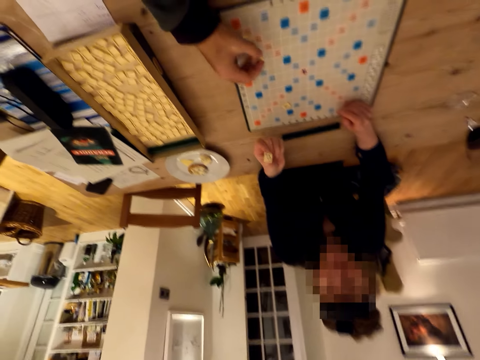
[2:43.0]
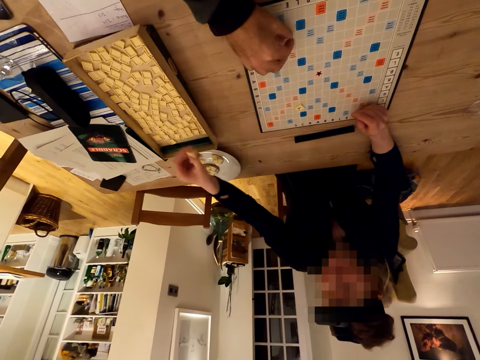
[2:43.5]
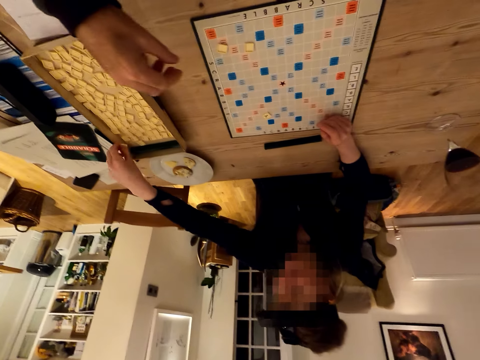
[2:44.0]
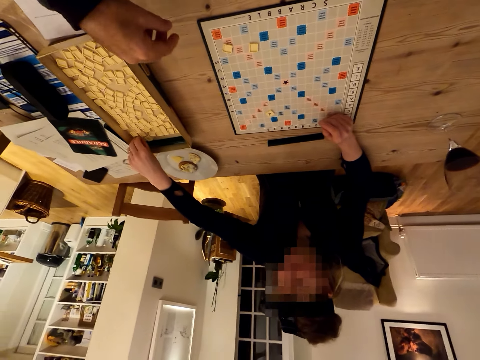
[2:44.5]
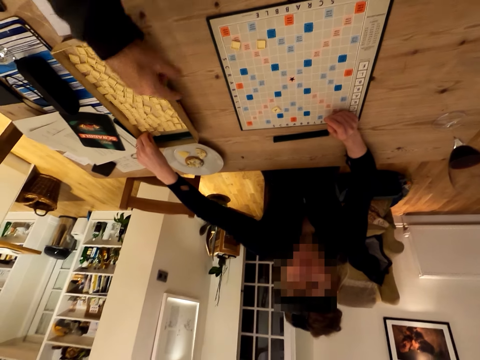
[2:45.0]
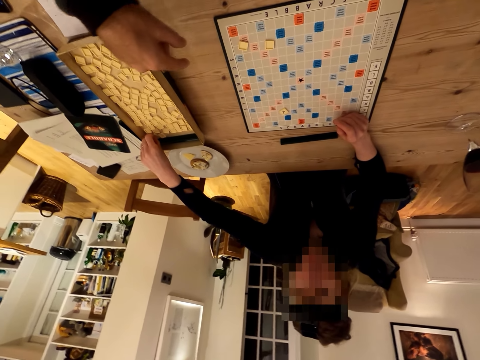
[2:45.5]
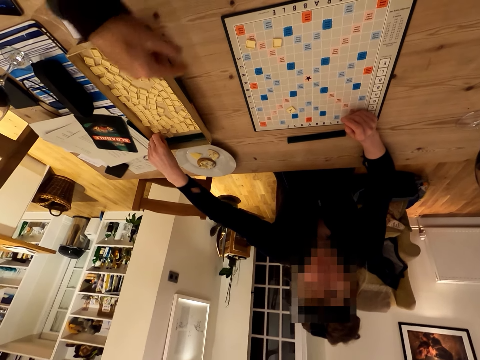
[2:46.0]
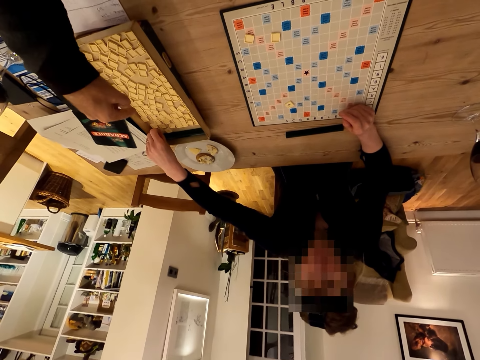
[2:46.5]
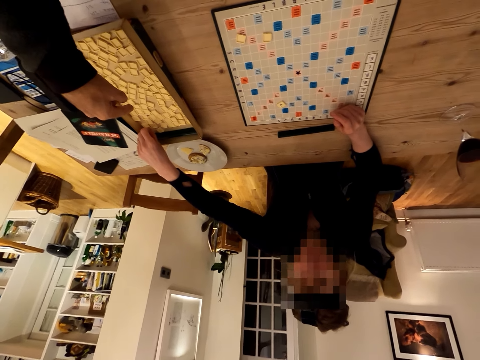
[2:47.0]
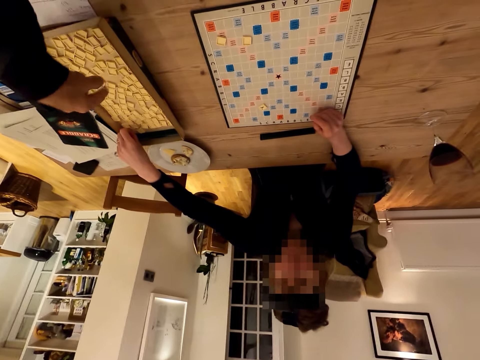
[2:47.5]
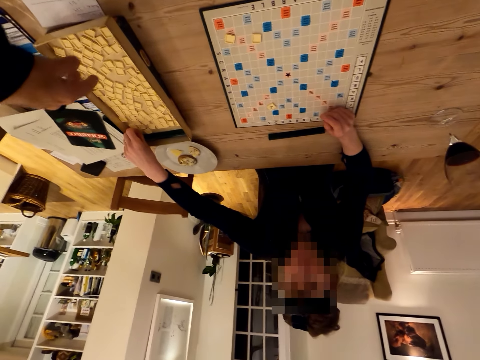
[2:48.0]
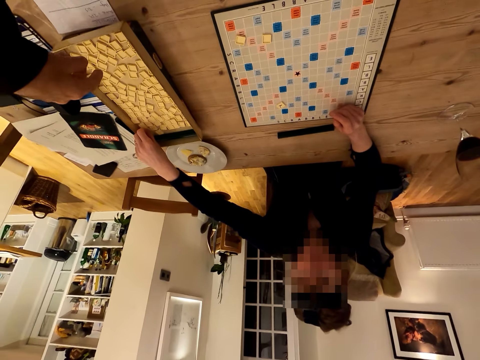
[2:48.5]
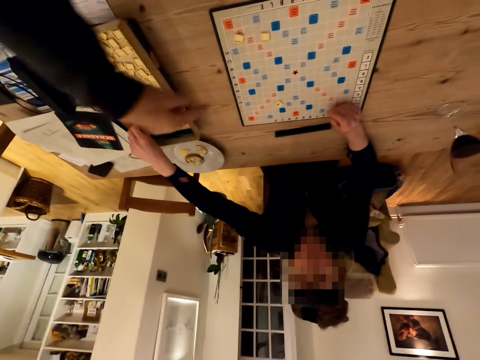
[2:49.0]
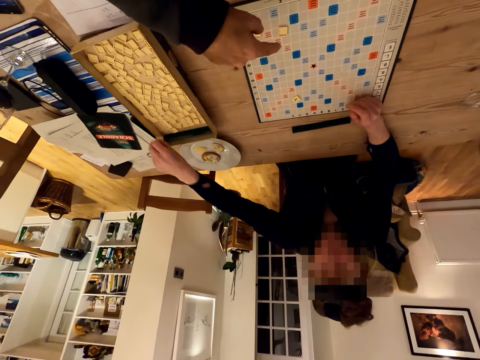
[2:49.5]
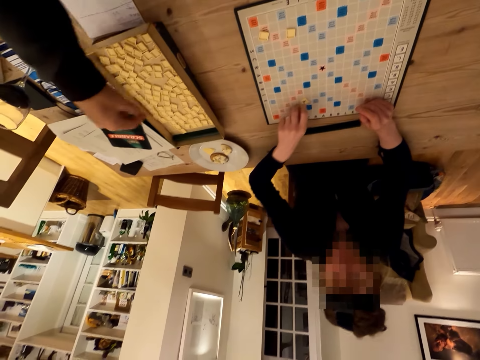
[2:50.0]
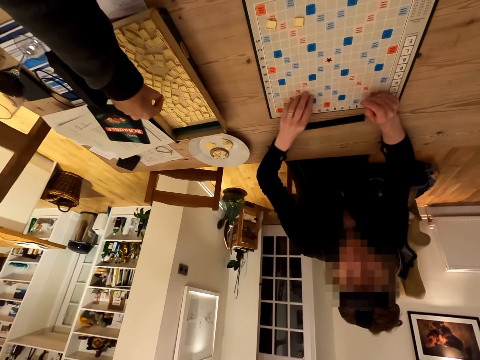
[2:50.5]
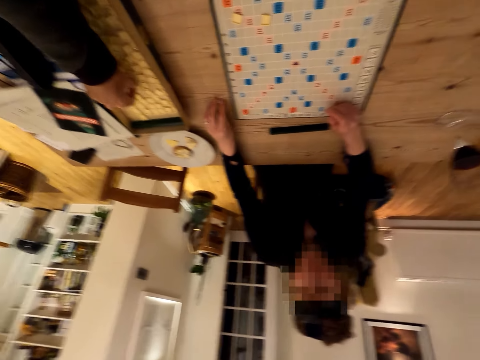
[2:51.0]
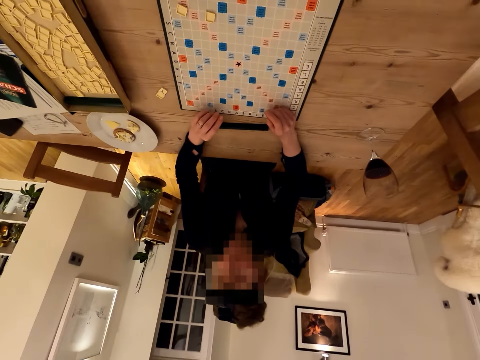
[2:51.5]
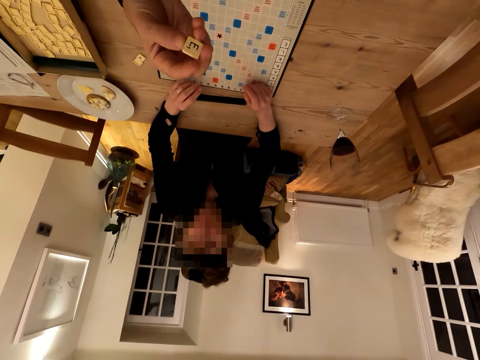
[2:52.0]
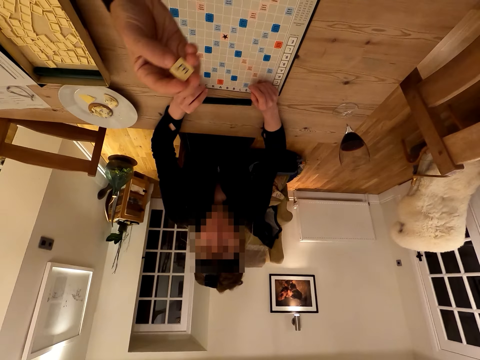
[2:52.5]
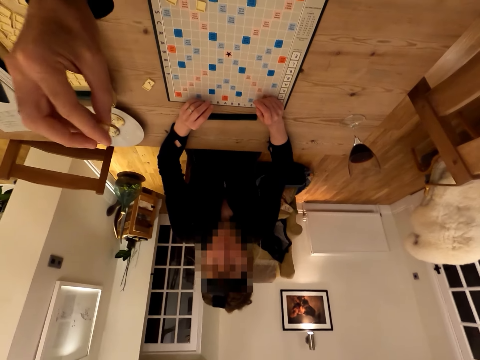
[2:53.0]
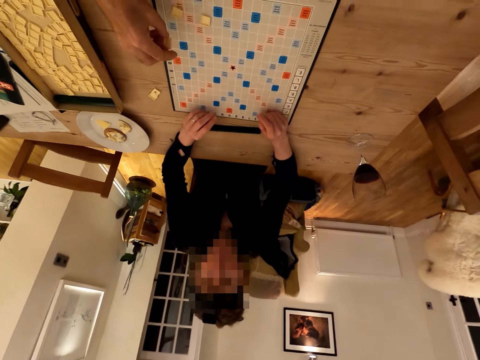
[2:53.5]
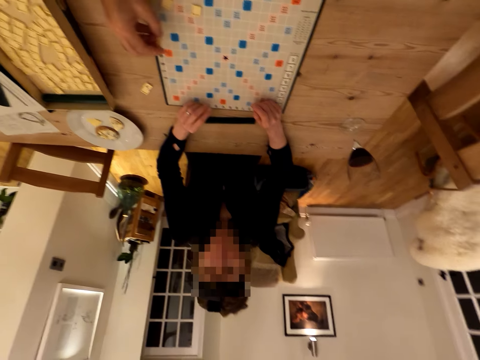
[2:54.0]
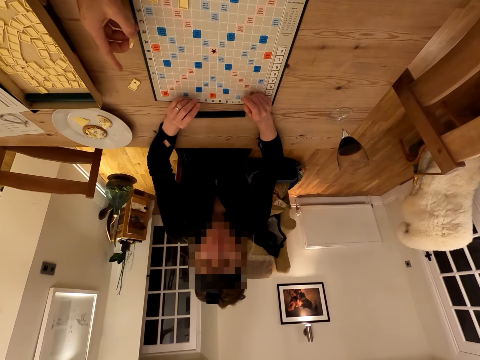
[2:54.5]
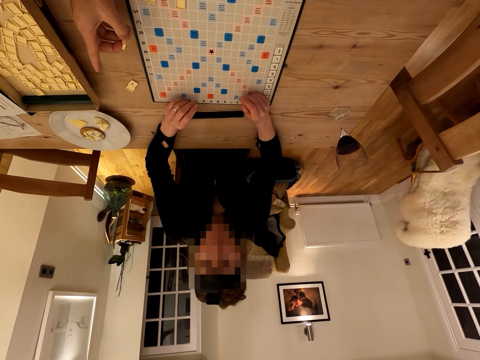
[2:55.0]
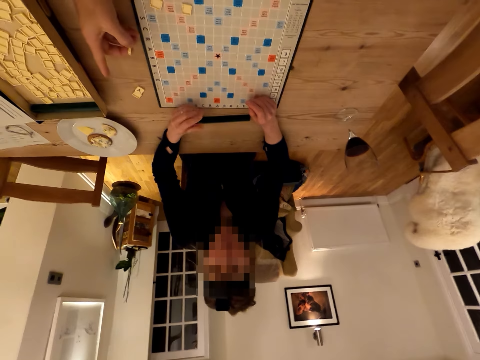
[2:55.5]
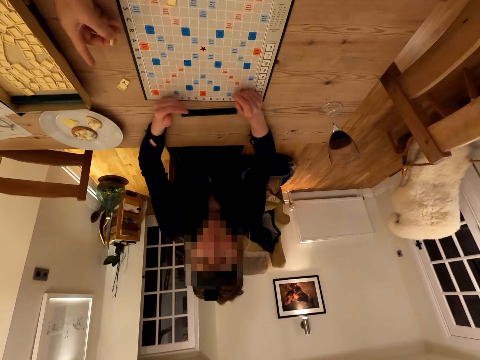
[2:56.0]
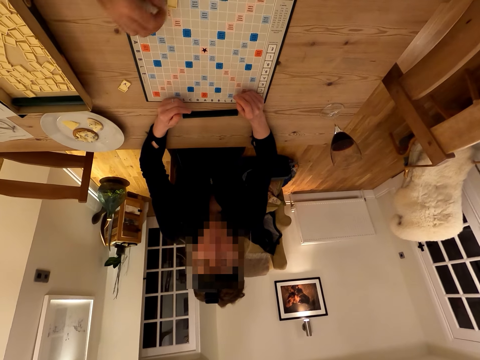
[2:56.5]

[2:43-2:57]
The camera wearer places a tile or scrabble piece on the board. A woman puts back a scrabble piece in the box. The camera wearer shows hand gestures. The woman puts a tile on the board, removes scrabble pieces on the board, and moves the tiles from the board. The camera wearer picks up a tile from the scrabble box. They look on the scrabble piece. They talk to the woman. They play the scrabble piece.

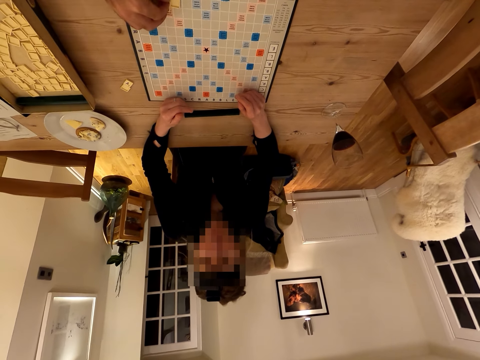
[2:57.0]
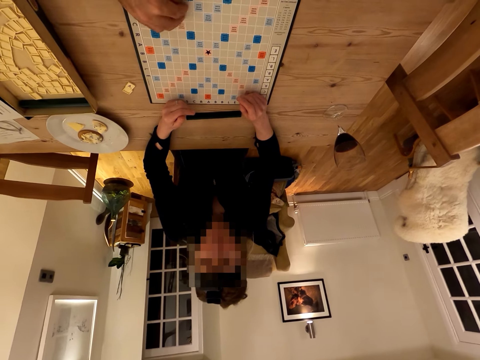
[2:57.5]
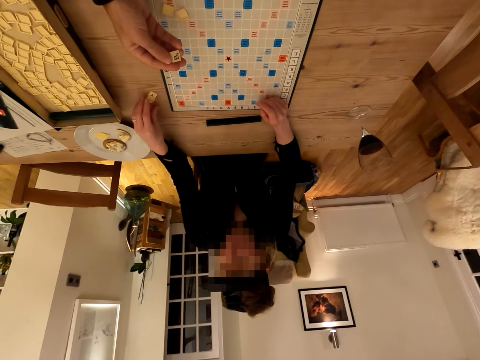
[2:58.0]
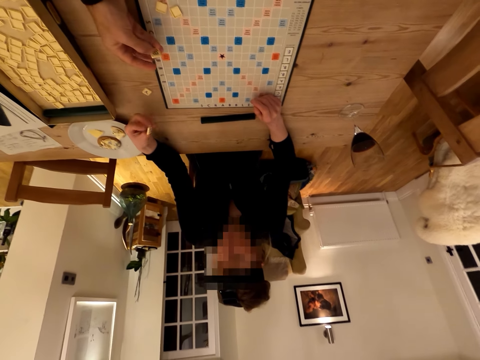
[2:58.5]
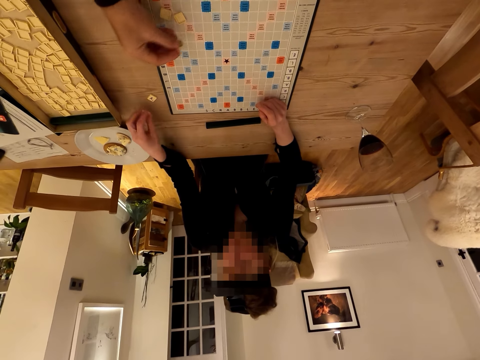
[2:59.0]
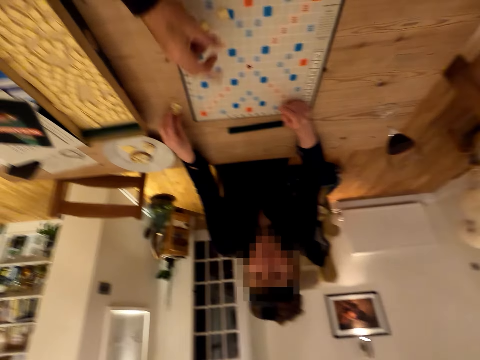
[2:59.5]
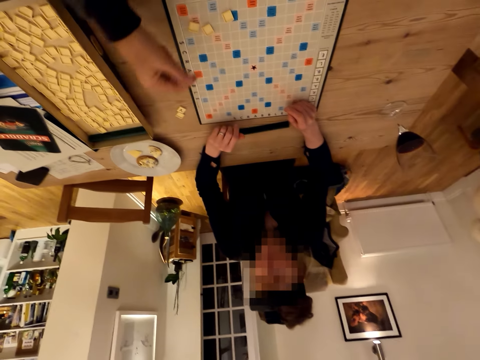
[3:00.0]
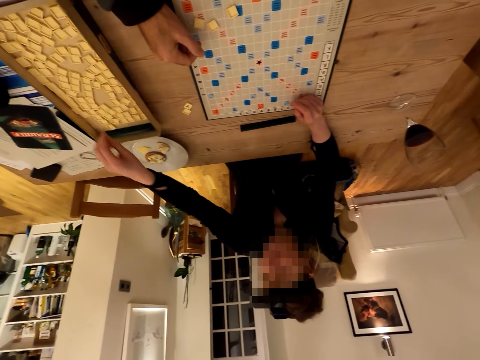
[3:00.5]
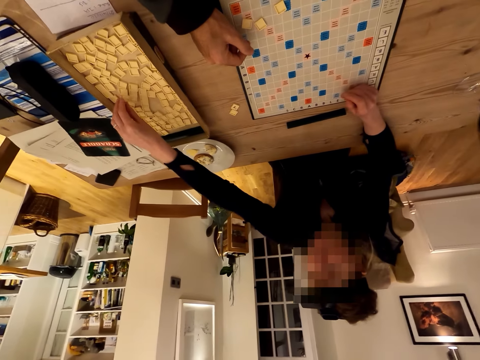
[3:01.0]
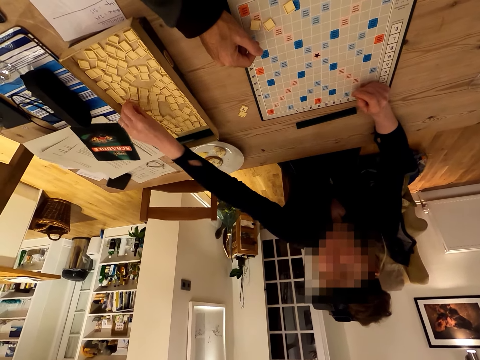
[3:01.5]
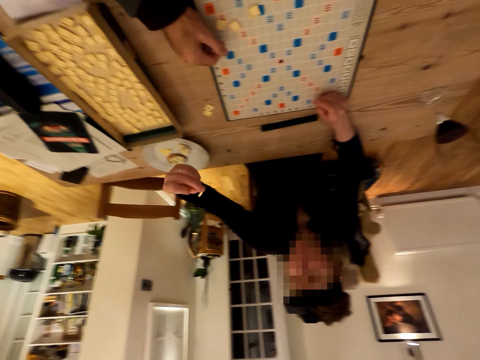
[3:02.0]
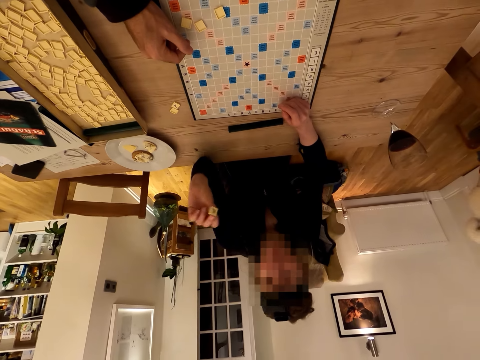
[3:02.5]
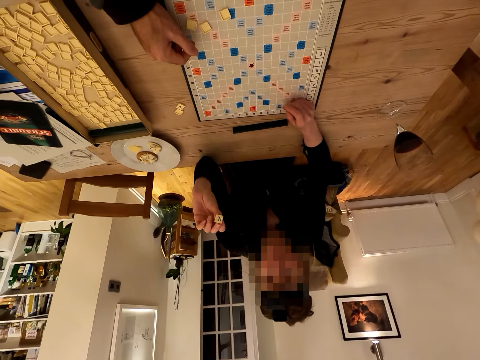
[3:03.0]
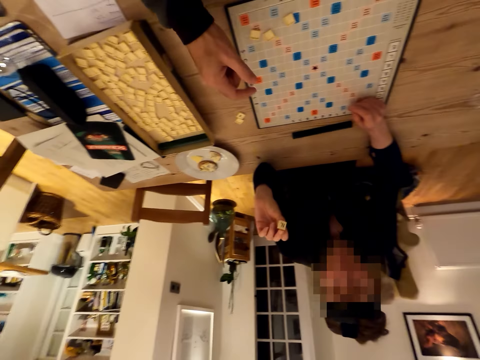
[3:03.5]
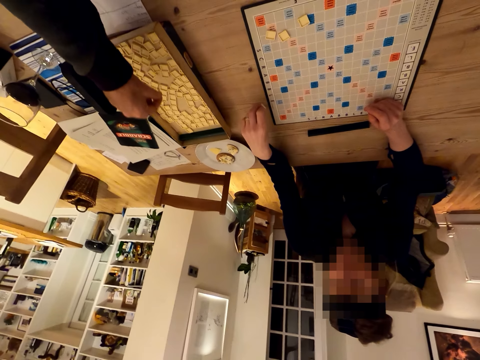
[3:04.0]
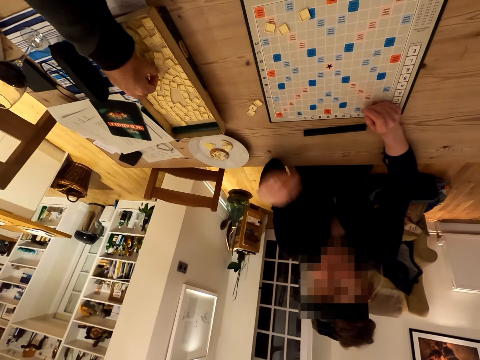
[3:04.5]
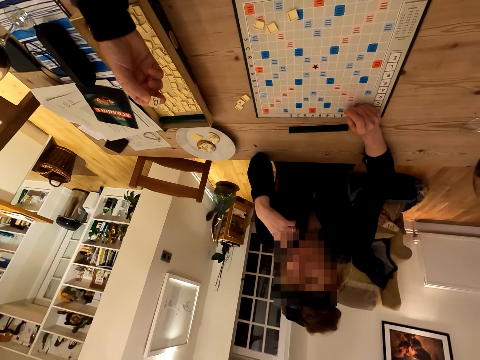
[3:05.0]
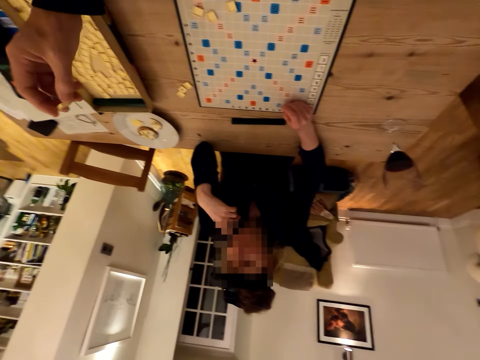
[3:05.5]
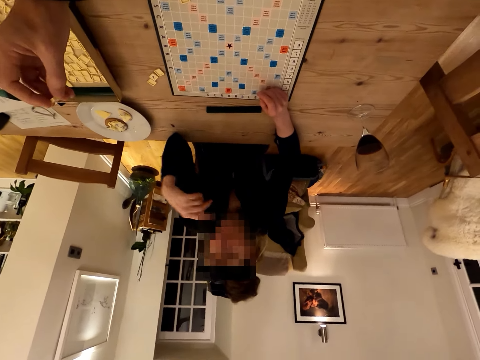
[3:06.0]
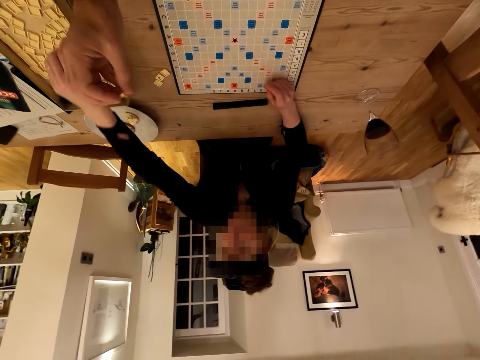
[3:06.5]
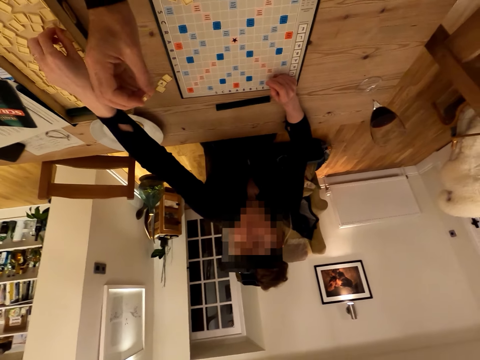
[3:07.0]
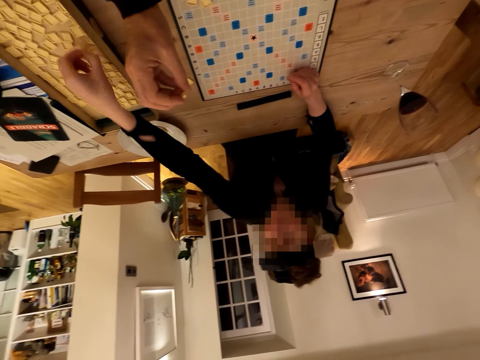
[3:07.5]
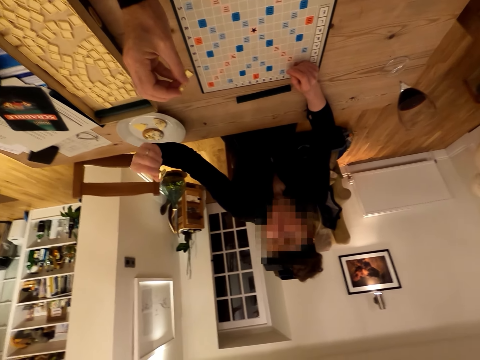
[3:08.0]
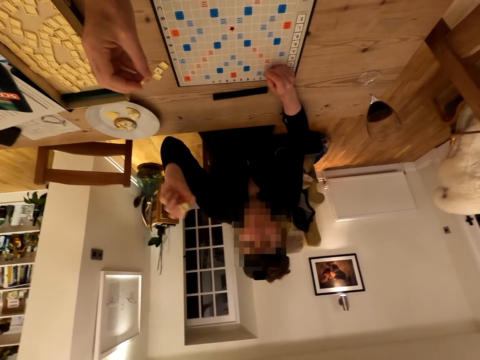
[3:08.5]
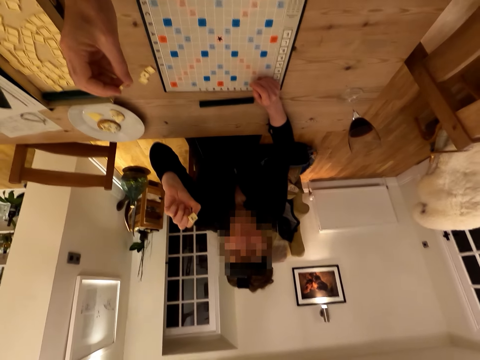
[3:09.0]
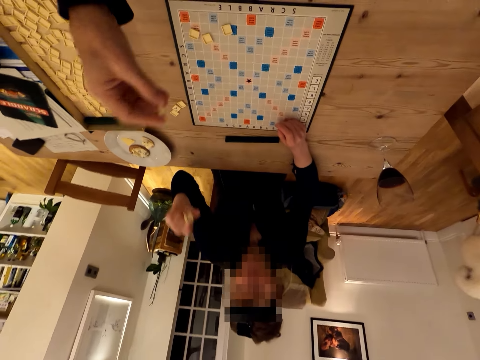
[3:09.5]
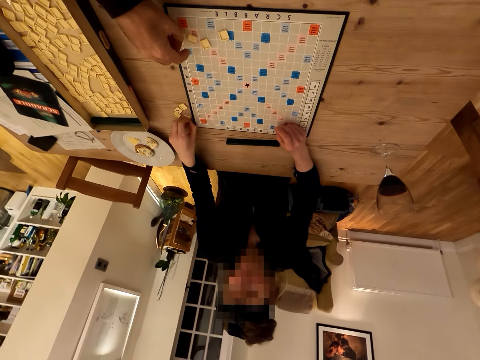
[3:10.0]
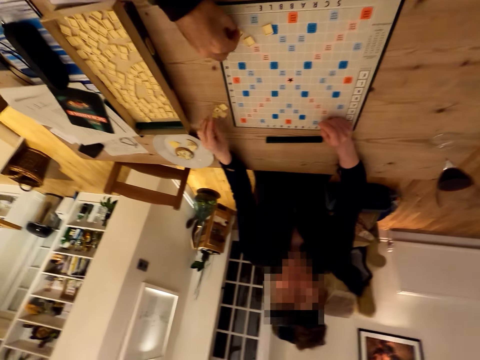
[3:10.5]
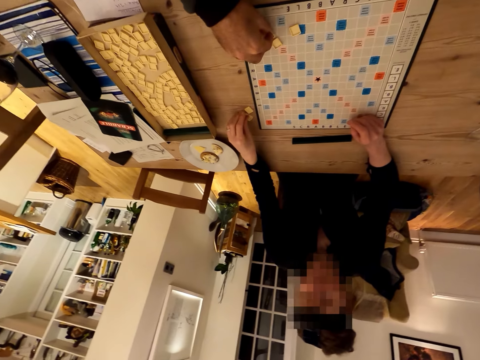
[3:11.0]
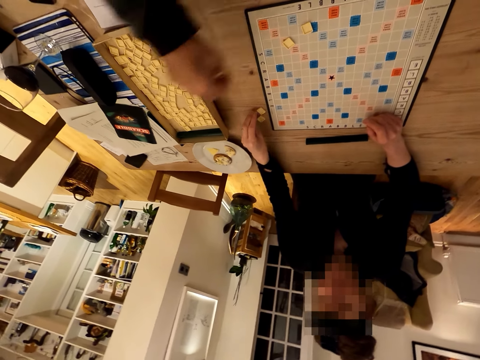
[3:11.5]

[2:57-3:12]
The camera wearer places a tile or scrabble piece on the board. He looks on the scrabble piece and picks up a tile from the board. A woman picks up a tile from the table. The camera wearer places a tile on the board. The woman puts a tile on the table. The camera wearer points with his finger. The woman picks up a tile from the scrabble box and shows the scrabble piece to the camera wearer. The camera wearer picks up a tile from the scrabble box. The woman puts a tile on the table. The camera wearer shows the scrabble piece to the woman. The woman picks up a tile from the scrabble box and shows the scrabble piece to the camera wearer. She puts a tile on the table. The camera wearer plays the scrabble piece and picks up a tile from the board. The woman assembles the tiles.
